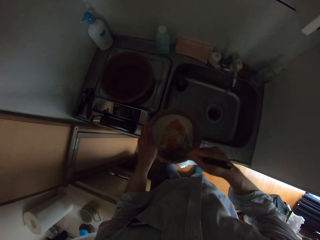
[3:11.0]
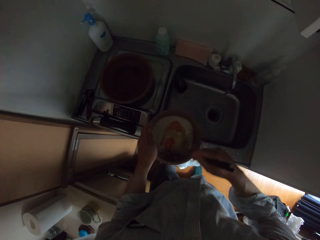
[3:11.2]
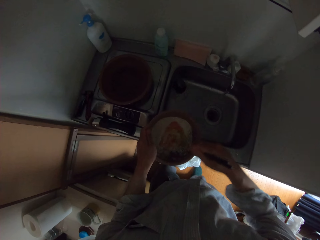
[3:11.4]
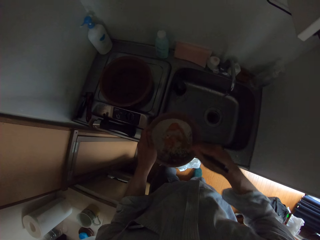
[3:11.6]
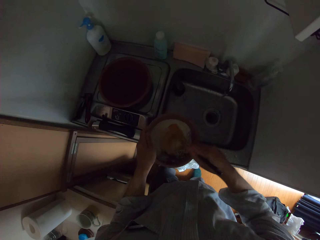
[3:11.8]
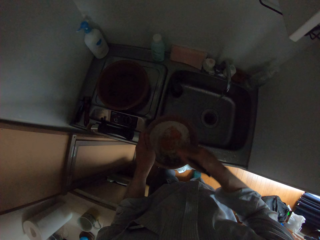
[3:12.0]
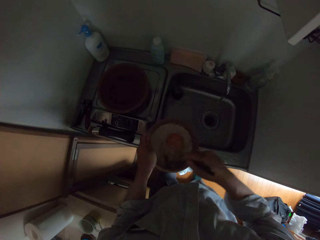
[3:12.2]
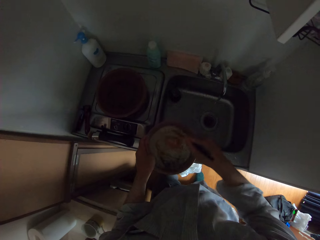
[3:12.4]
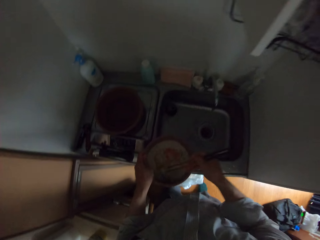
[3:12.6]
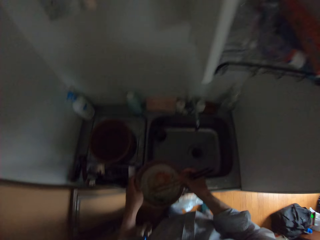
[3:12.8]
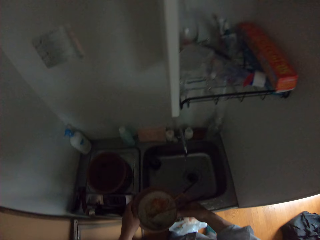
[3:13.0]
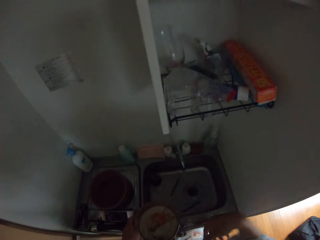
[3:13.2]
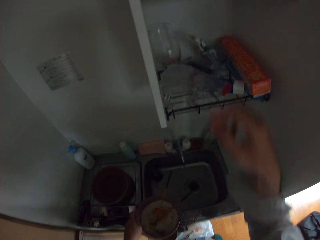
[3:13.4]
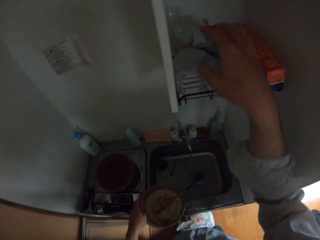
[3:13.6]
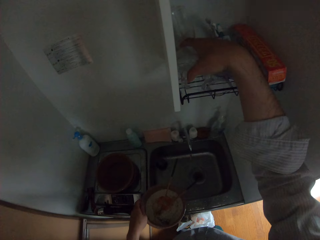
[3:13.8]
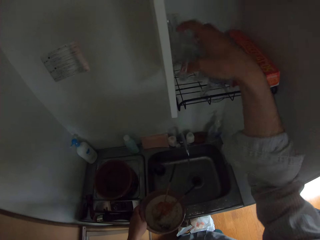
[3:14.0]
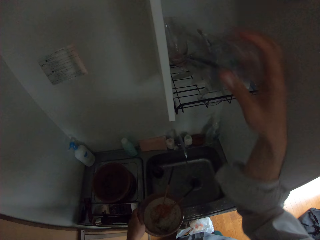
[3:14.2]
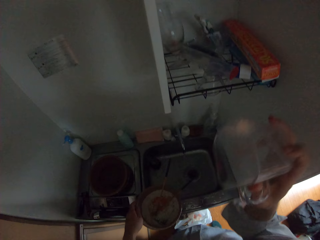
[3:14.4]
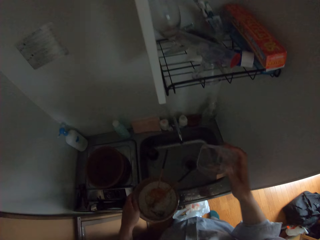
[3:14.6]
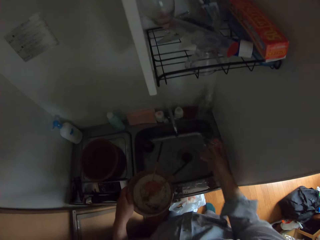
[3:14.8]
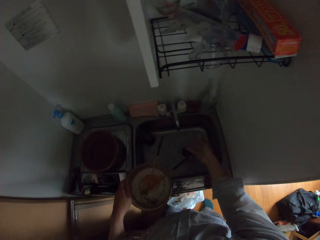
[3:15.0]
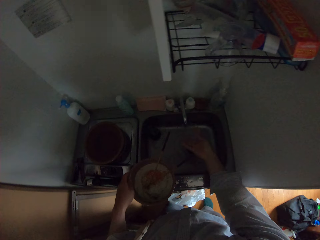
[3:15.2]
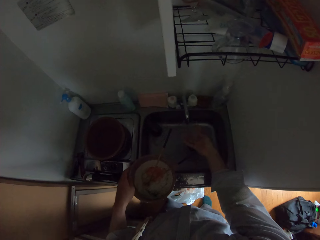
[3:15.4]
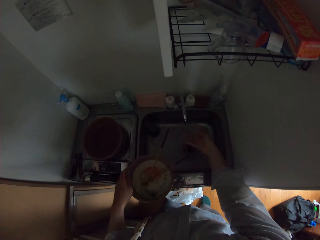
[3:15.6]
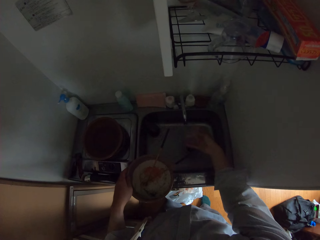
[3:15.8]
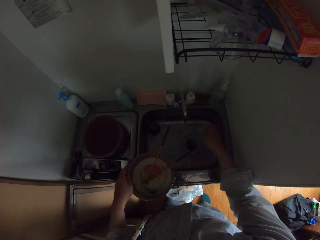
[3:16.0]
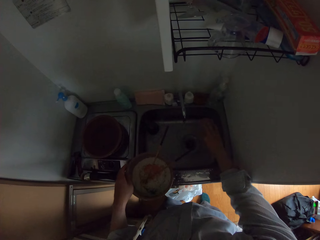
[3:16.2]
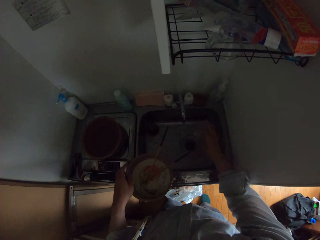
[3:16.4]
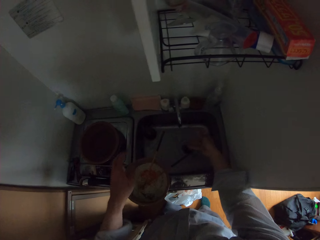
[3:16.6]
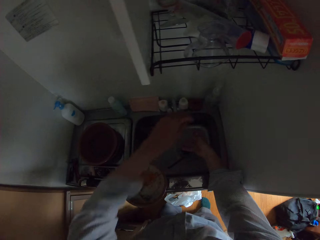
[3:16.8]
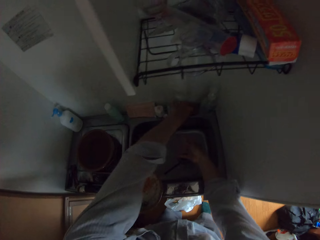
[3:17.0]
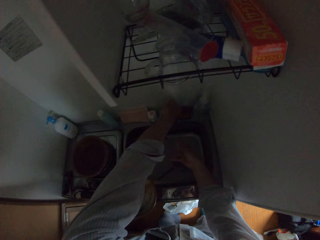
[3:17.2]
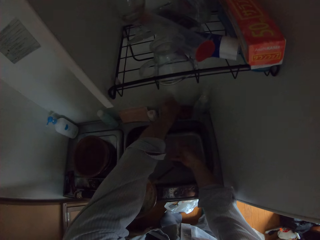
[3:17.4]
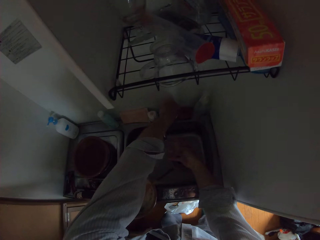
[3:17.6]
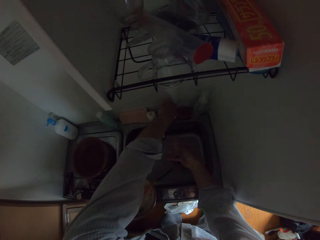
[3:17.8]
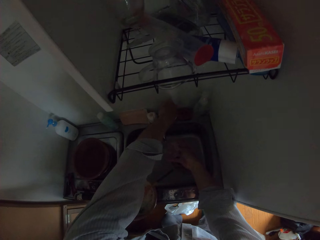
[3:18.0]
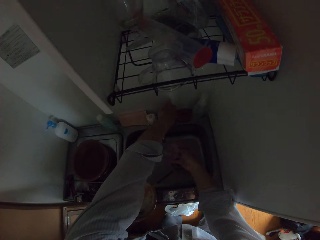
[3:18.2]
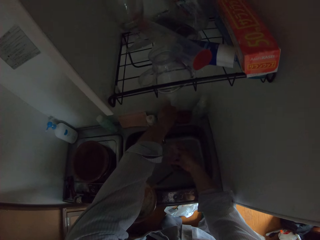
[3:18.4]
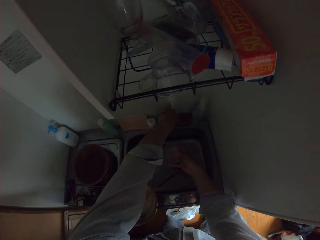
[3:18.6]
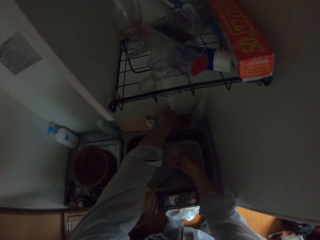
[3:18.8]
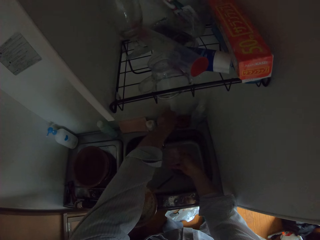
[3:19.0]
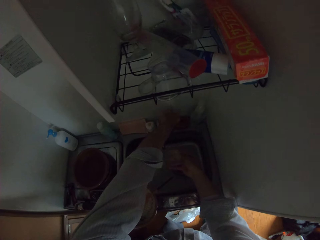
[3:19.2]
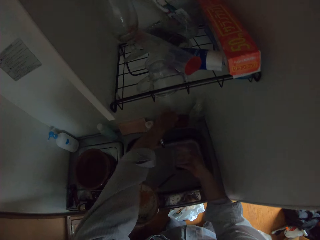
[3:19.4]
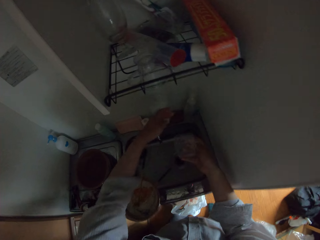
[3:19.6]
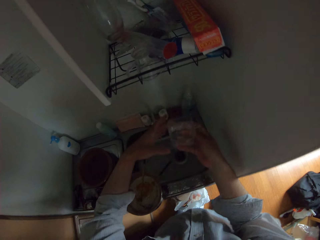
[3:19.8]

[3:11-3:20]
The camera wearer picks up a measuring cup from the shelf. They put water inside the bowl from the tap.

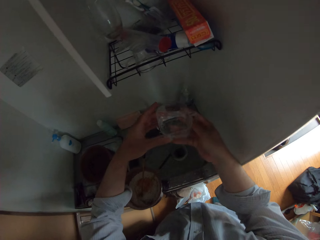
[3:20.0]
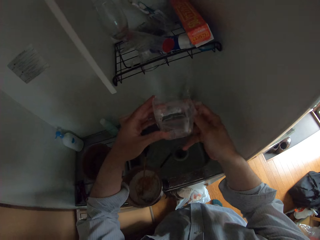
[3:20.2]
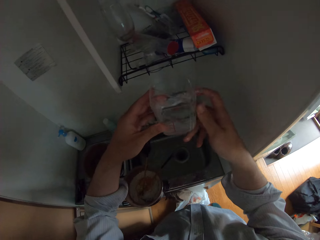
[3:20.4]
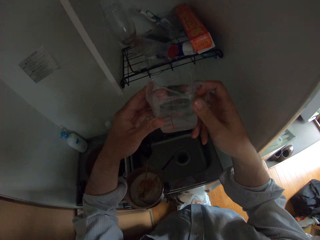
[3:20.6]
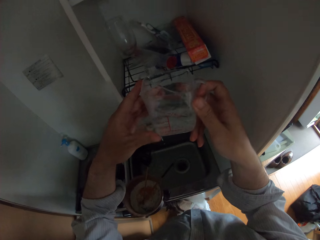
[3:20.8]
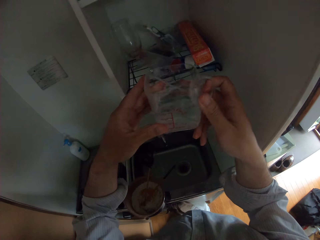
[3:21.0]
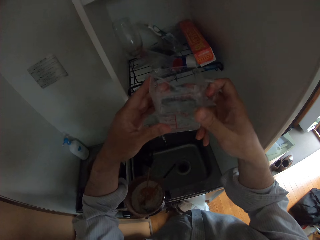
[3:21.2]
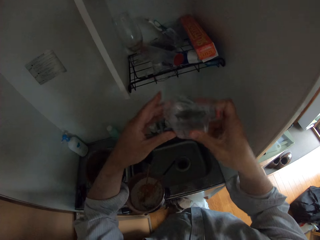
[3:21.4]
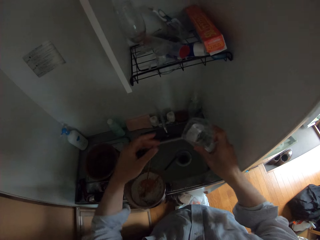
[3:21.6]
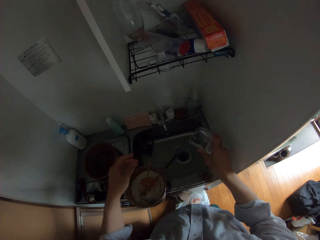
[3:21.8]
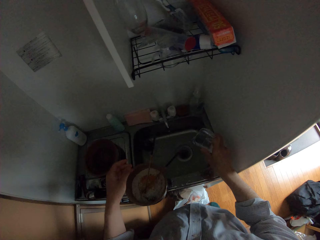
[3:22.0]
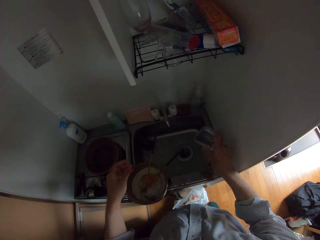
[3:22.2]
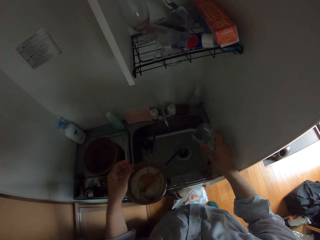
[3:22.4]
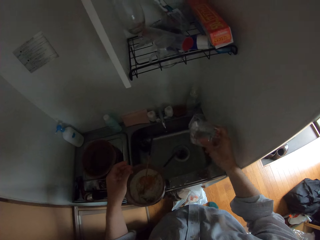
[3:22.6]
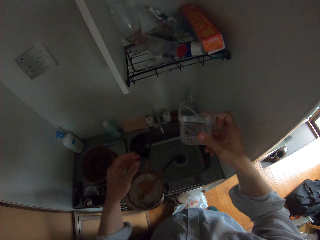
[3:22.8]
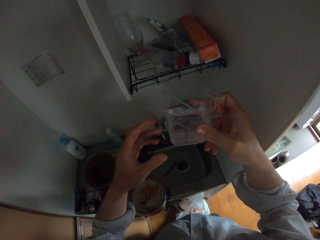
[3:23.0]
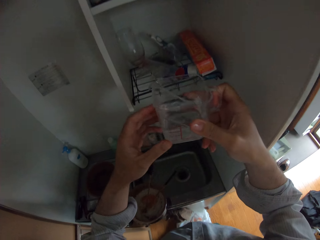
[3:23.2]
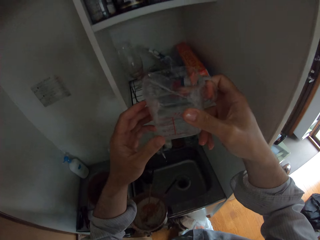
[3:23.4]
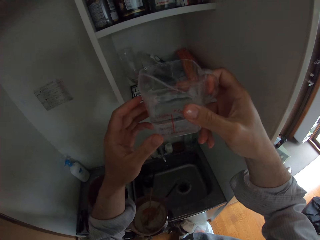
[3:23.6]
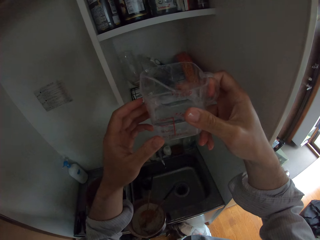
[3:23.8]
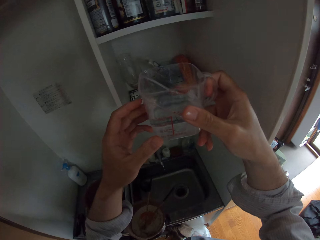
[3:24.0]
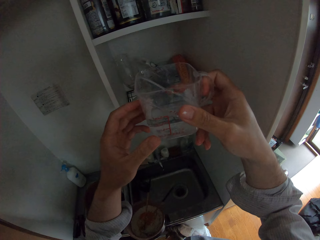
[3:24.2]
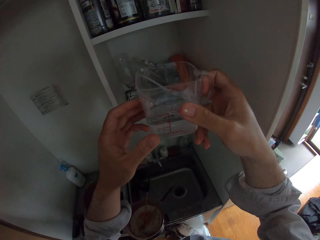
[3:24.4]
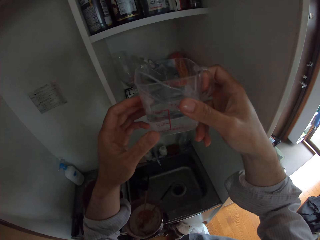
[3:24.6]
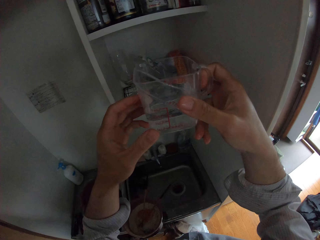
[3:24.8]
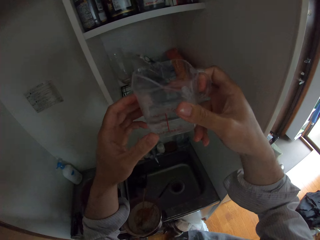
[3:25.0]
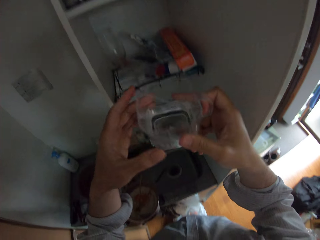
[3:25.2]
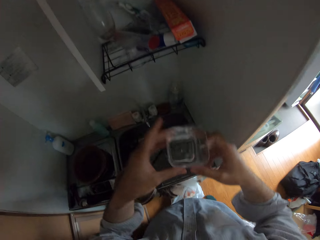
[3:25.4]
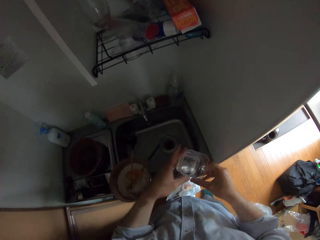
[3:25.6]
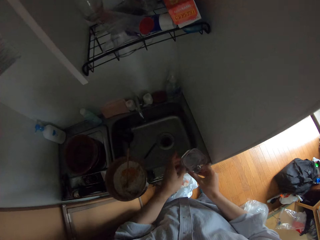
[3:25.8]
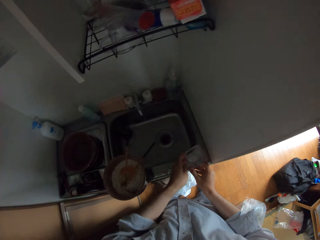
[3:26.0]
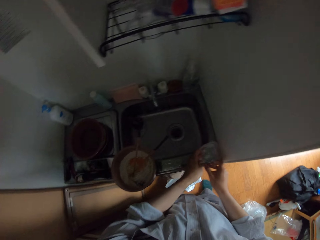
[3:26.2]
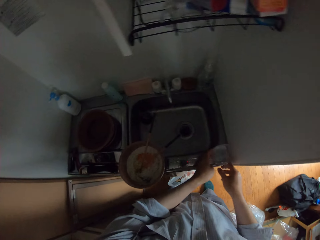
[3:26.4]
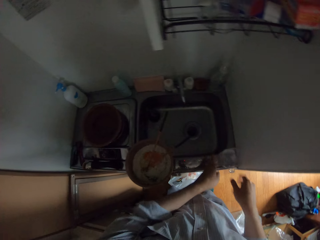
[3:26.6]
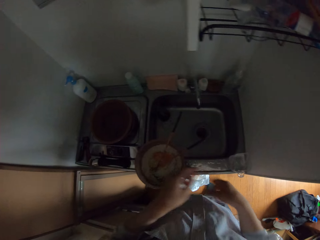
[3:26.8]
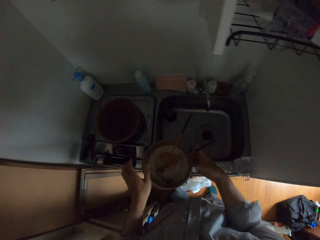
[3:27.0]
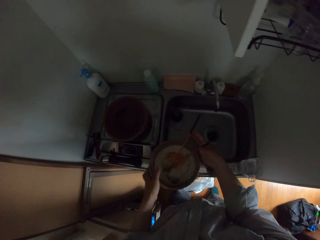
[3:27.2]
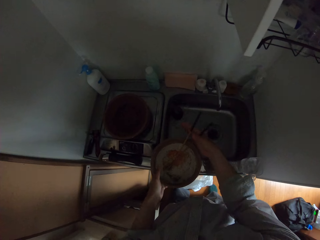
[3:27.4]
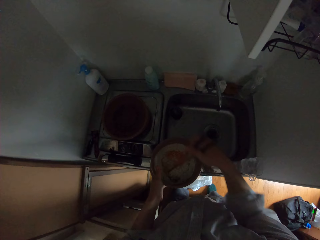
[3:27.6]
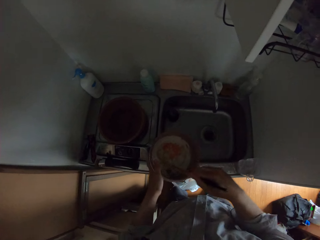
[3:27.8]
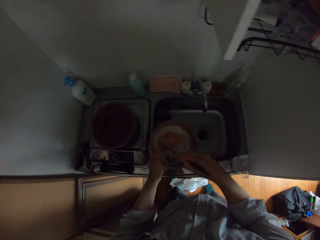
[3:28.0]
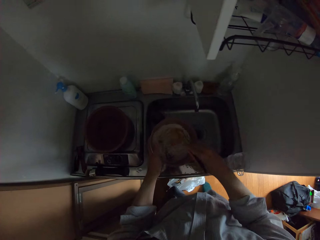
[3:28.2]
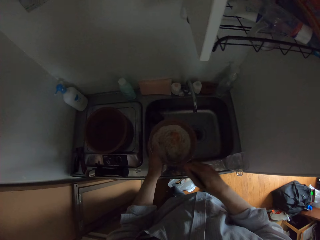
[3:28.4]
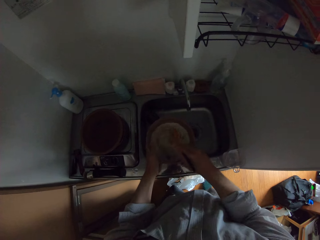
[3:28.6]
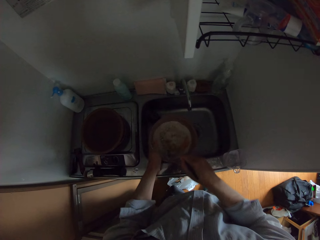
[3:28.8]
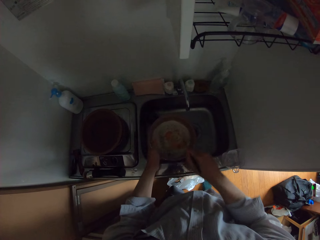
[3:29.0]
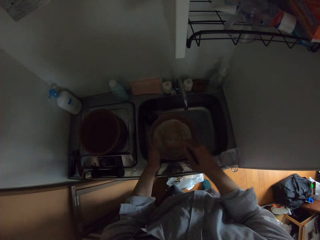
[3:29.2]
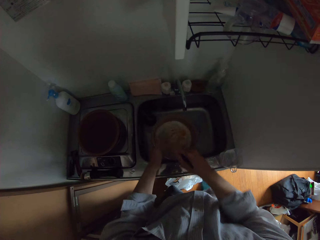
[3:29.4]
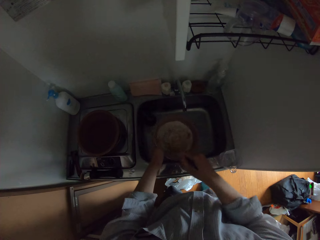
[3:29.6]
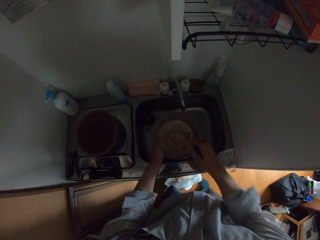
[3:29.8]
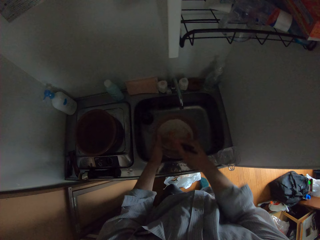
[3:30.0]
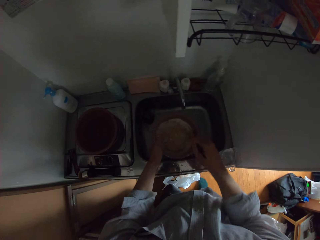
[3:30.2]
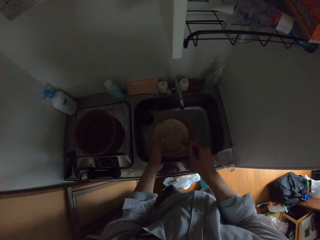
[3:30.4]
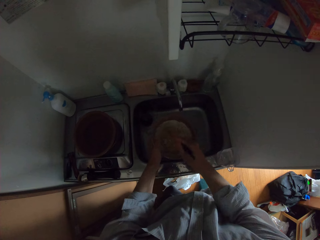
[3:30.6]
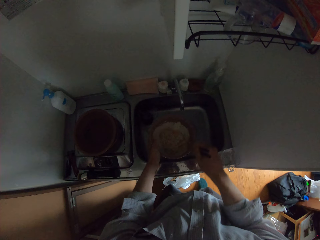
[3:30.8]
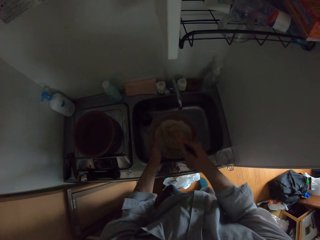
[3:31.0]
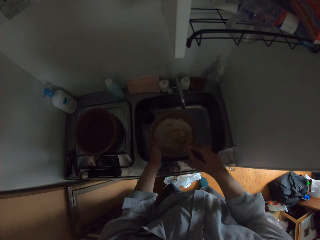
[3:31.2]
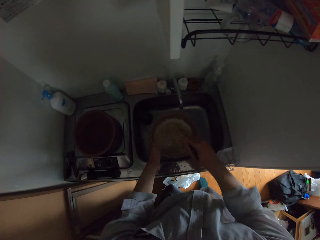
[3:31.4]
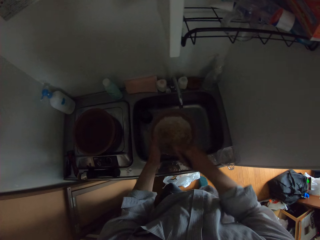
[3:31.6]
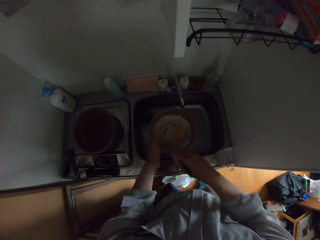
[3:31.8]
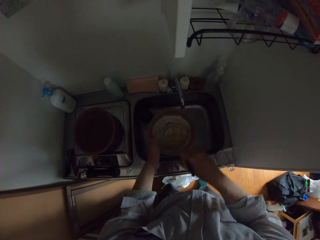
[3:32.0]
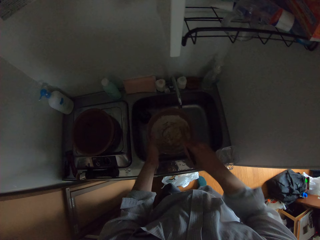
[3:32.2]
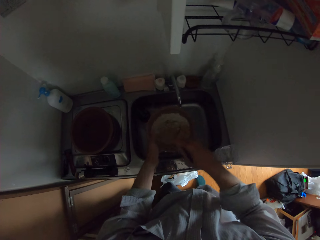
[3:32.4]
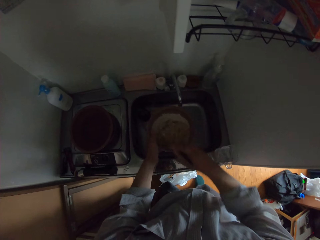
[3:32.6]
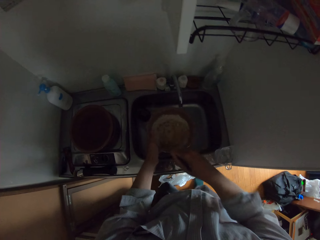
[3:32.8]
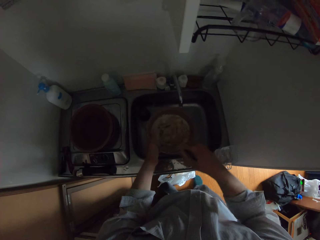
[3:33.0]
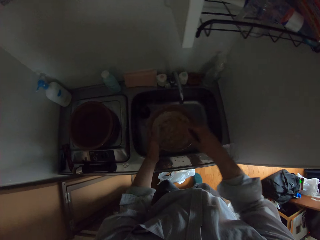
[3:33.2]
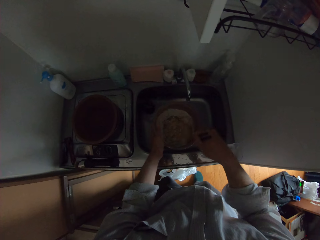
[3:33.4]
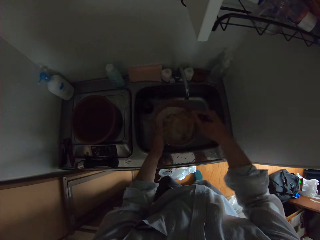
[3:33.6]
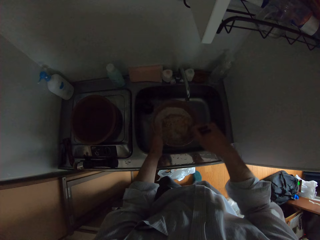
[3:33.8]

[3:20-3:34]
The camera wearer closes the tap. They lift the cup. They pour some water in the sink. They reduce the water in the cup. They lift the cup. They put the cup of water on the sink. They pick up the pot. They stir the pot content with the chopsticks.
